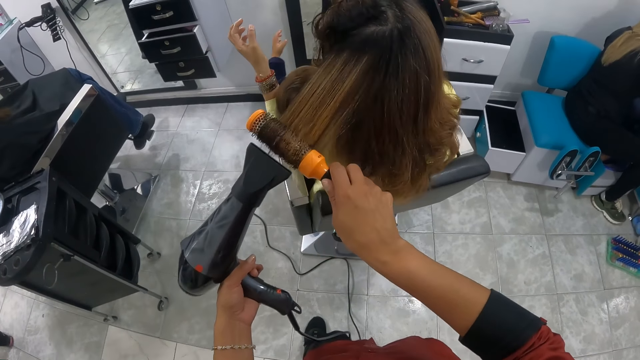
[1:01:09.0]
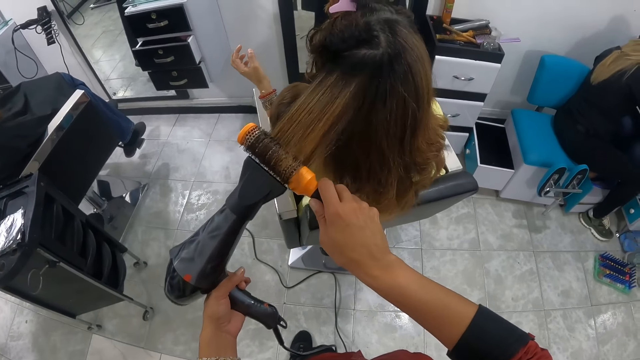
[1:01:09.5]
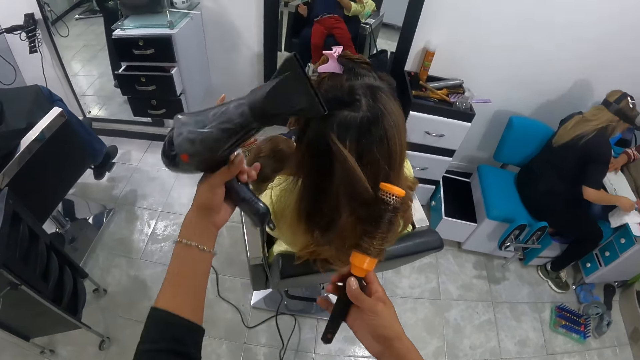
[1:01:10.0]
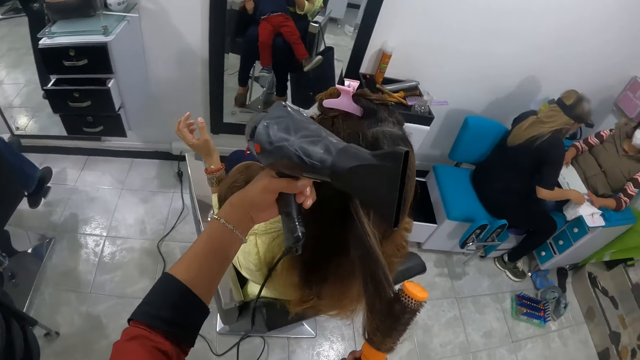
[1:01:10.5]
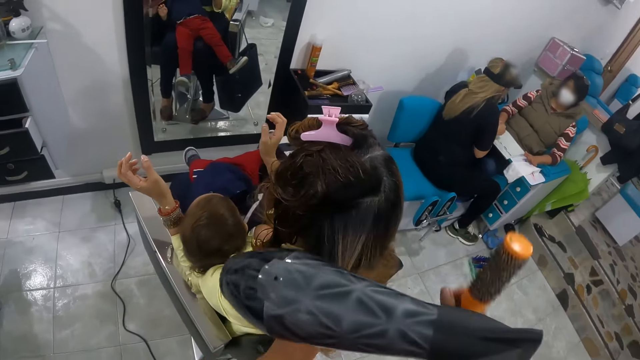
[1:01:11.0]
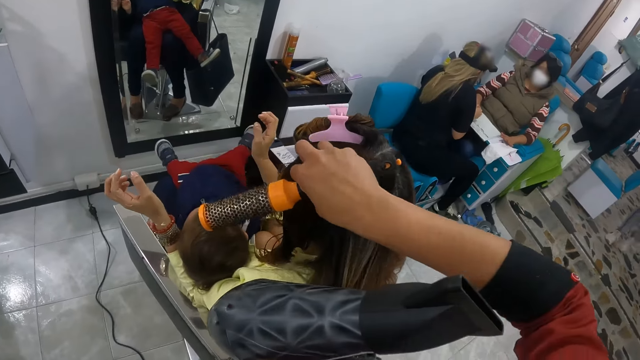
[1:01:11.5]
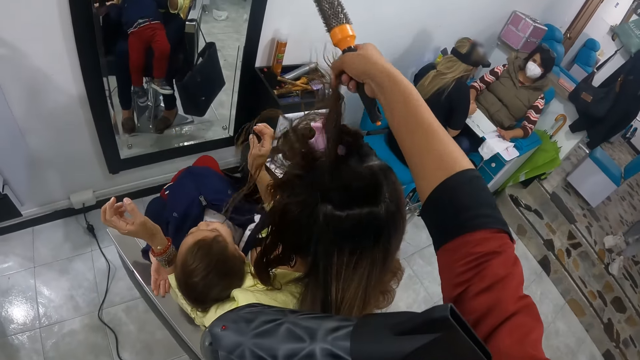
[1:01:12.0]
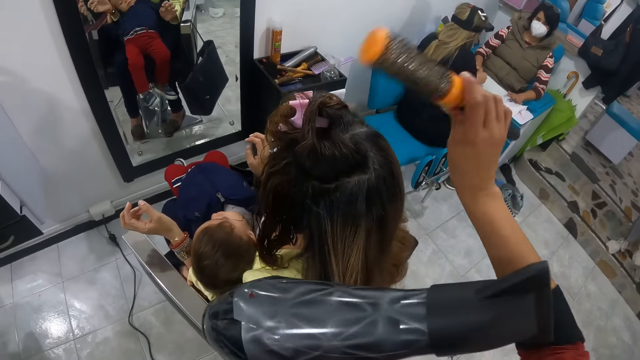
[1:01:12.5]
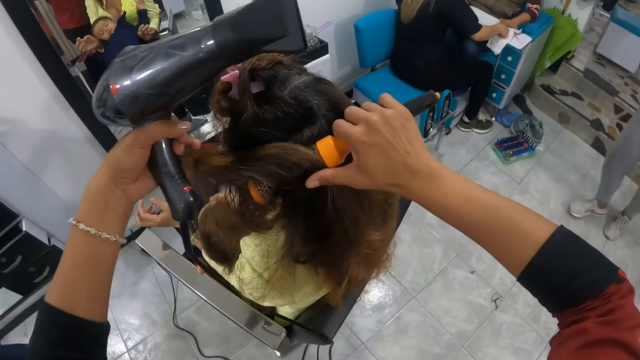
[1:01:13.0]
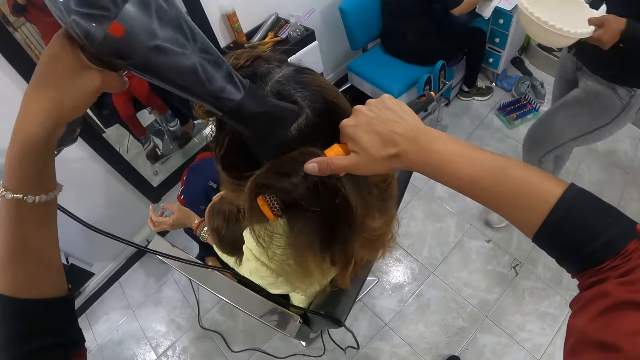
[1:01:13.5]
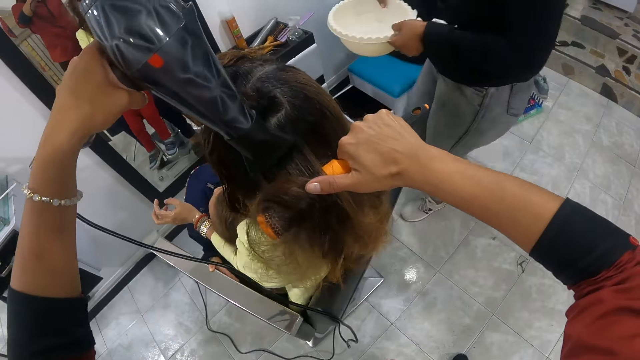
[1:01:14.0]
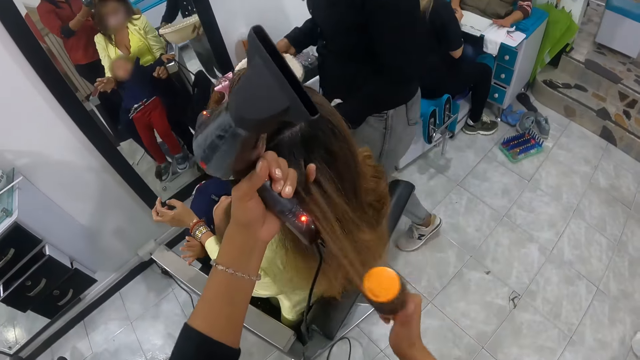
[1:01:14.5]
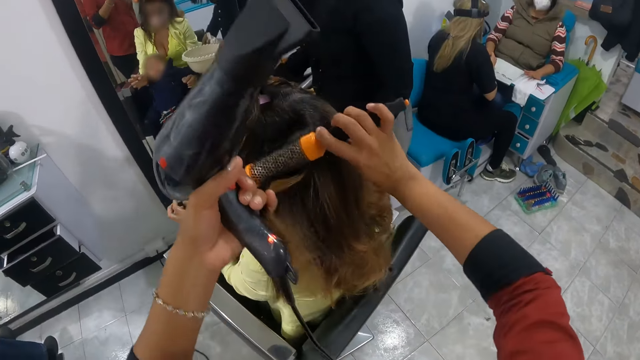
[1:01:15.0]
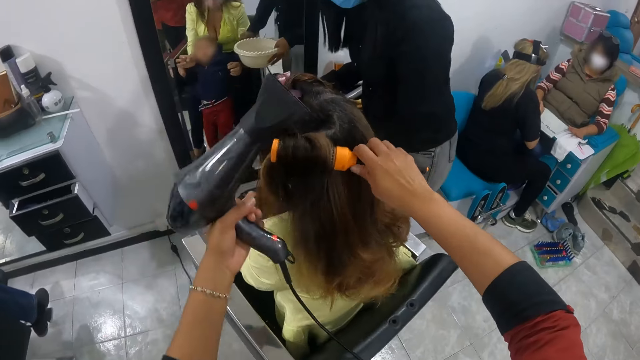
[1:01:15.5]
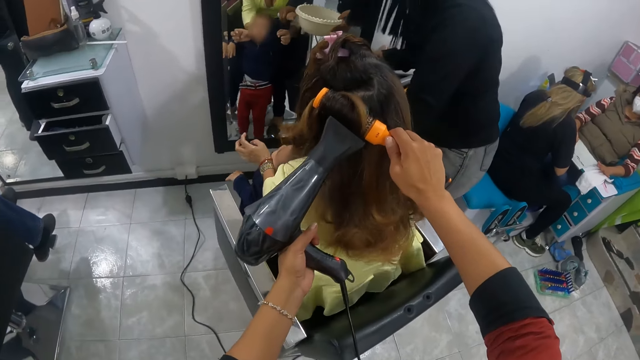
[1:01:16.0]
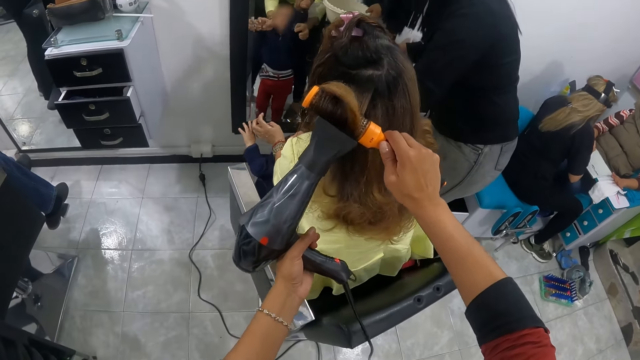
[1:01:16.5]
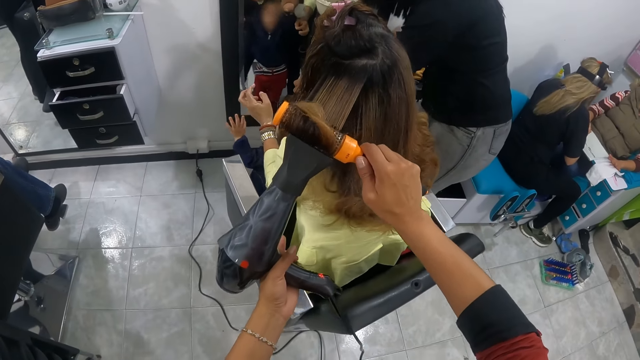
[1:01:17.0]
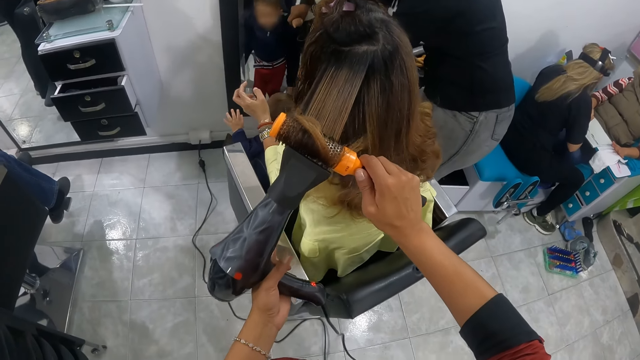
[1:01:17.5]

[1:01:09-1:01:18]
The camera wearer holds the hair of the woman with her left hand. She holds the hair of the woman with her right hand. She moves the hair. She places the hair of the woman with her left hand on the brush in her right hand. She dries the hair of the woman with the hair dryer in her left hand. A lady walks with a bowl of water. The camera wearer places the hair of the woman with her left hand on the brush in her right hand. She holds the hair. She dries the hair of the woman with the hair dryer in her left hand.

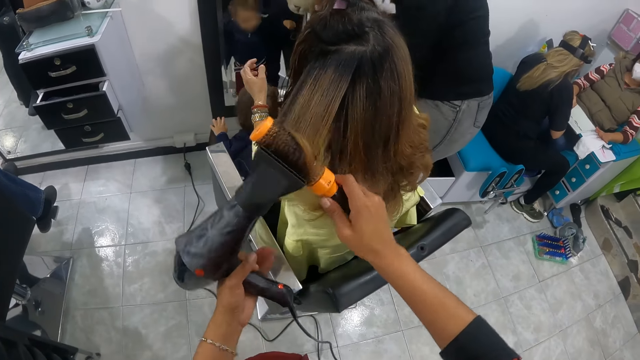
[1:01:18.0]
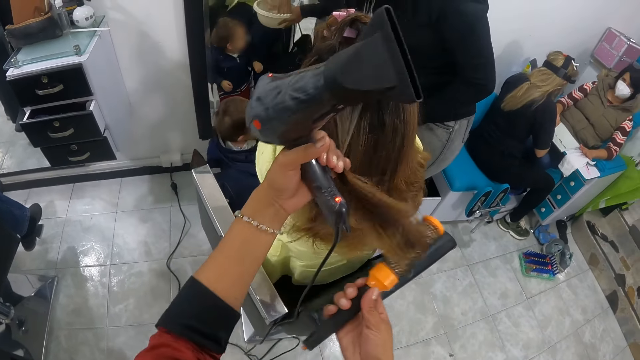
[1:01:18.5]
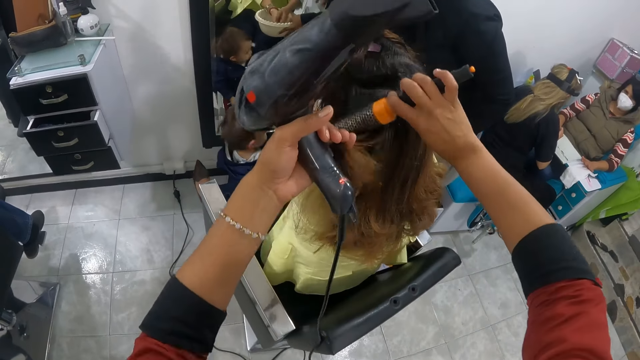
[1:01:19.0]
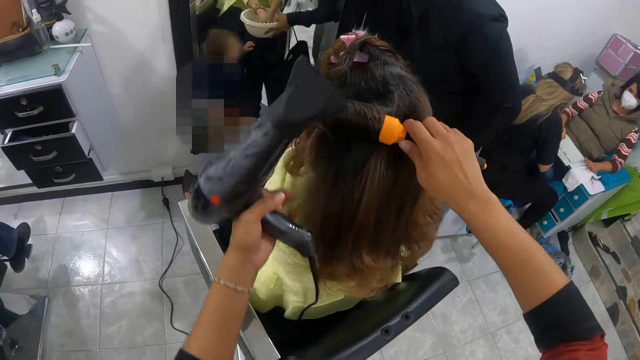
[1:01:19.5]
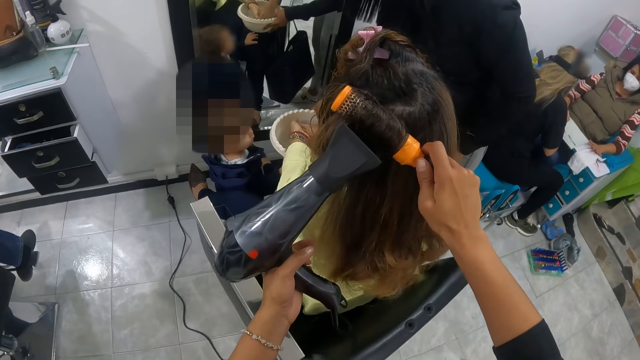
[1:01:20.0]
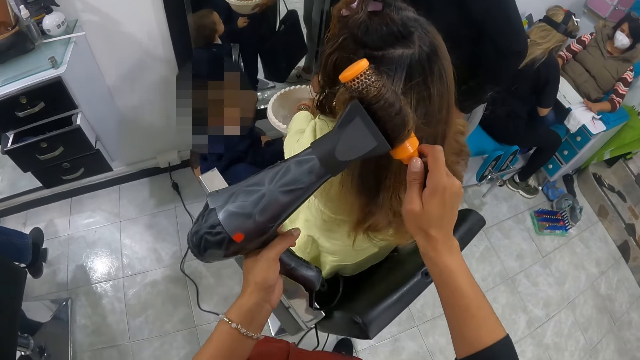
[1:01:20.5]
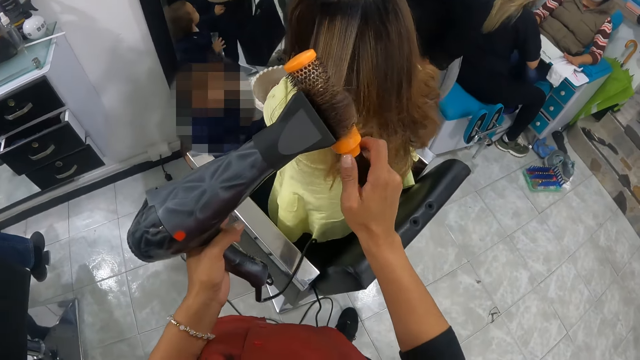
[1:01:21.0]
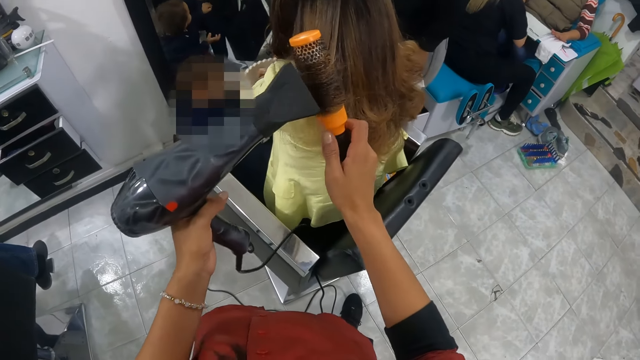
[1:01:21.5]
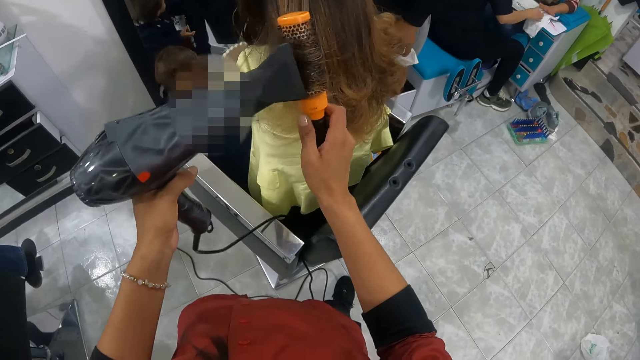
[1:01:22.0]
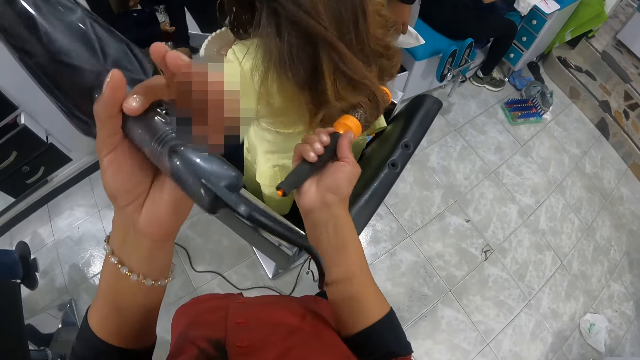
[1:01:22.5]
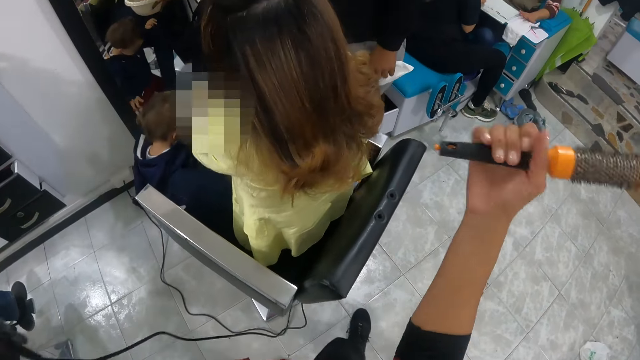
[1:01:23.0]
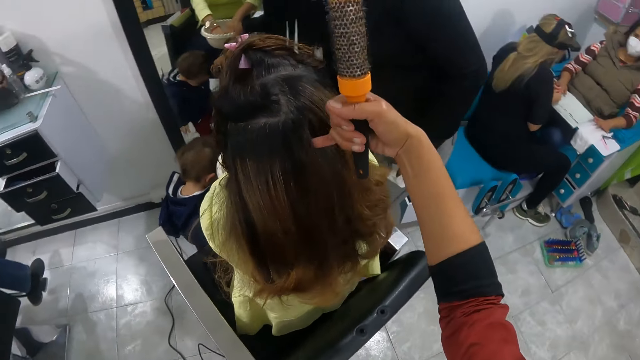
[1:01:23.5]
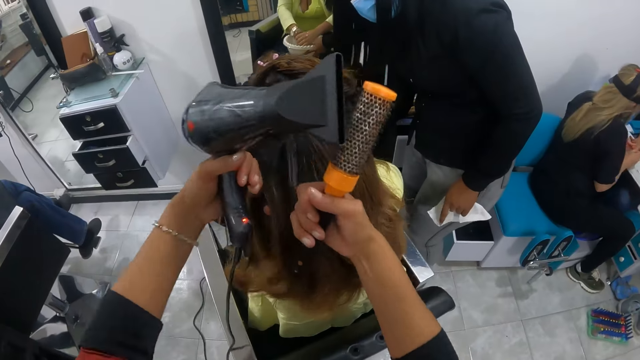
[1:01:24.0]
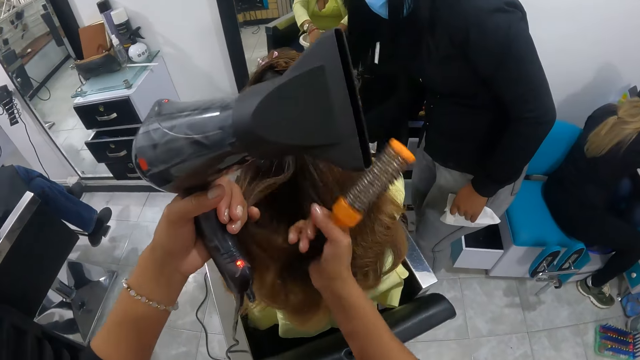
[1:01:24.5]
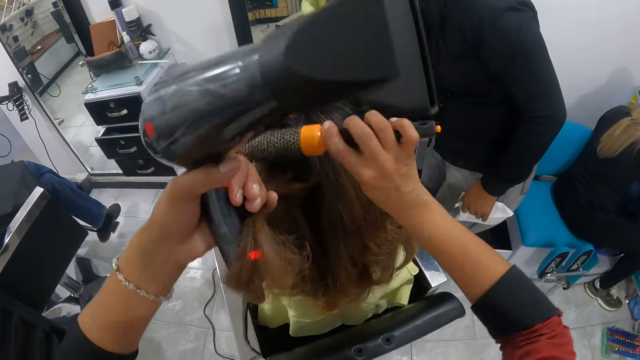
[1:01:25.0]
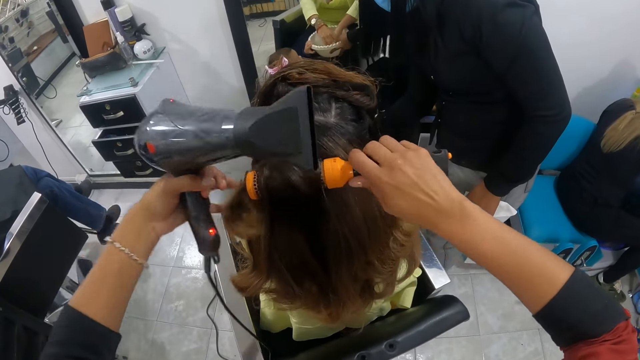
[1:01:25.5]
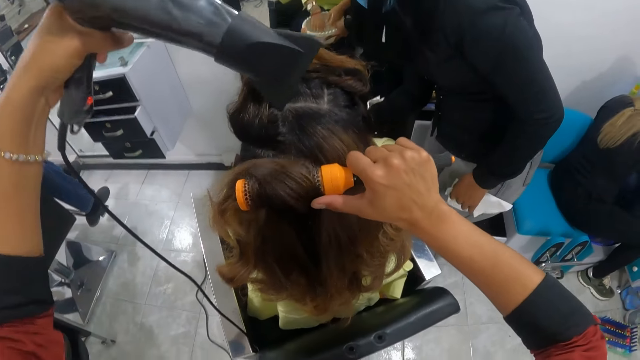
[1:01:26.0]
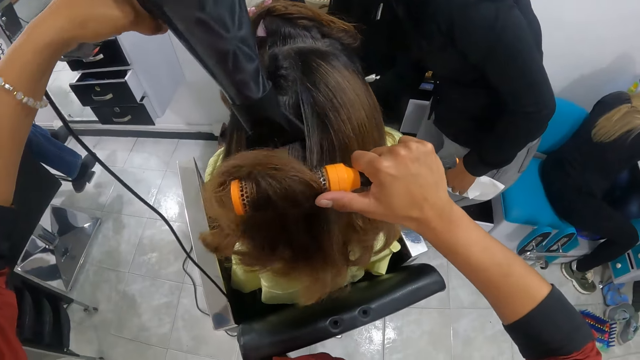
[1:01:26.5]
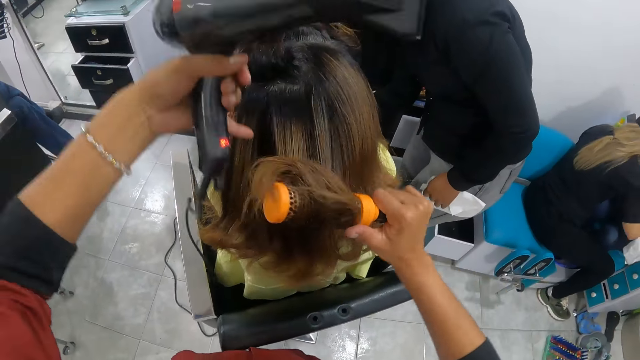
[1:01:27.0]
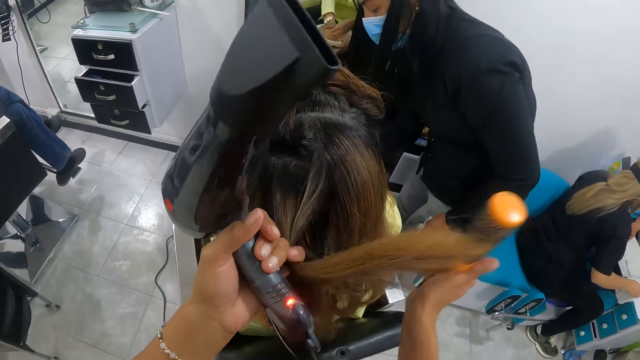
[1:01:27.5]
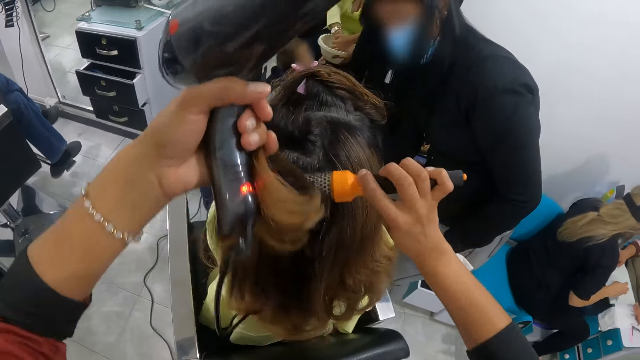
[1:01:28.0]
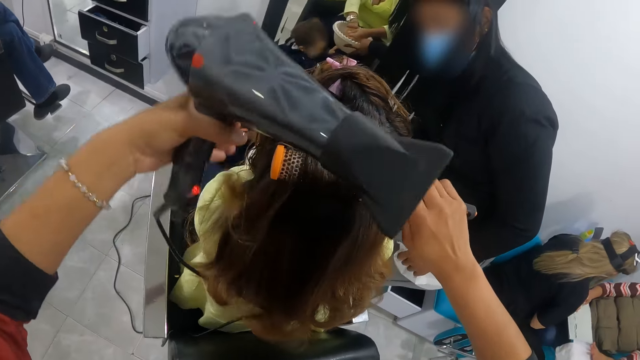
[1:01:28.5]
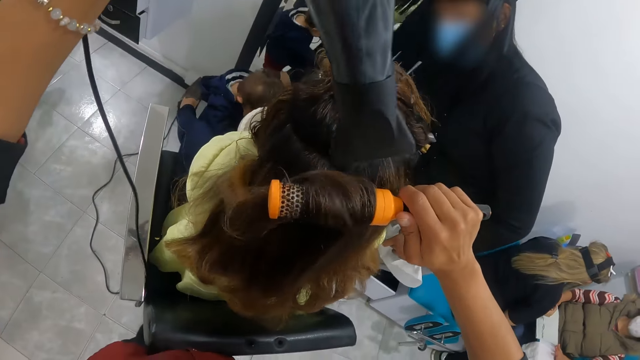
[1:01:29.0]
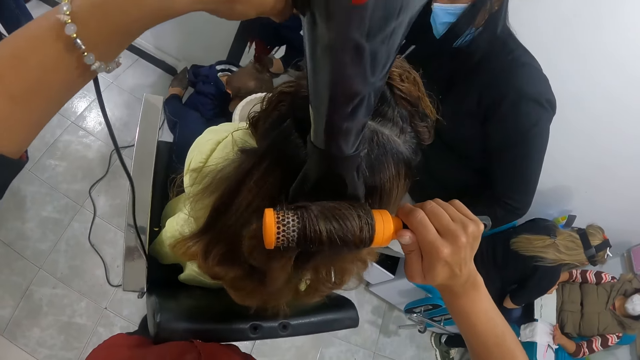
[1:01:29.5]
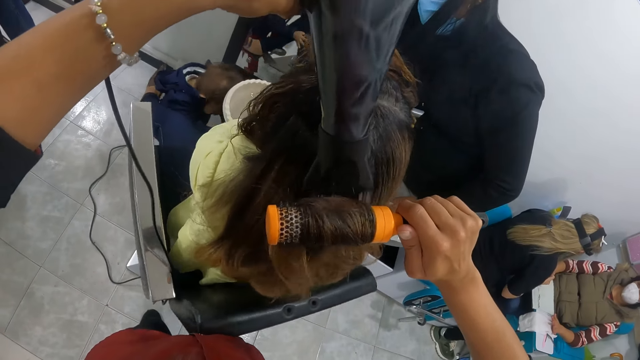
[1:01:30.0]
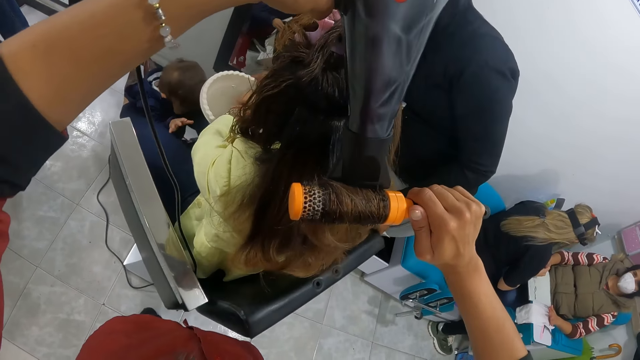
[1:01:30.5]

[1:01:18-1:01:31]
The camera wearer holds the hair. She places the hair of the woman with her left hand on the brush in her right hand. She dries the hair of the woman with the hair dryer or blow dry machine in her left hand. She releases both the machine and the comb from the hair. She holds the hair of the woman with her right hand. She holds the hair of the woman with her left hand. She touches the hair of the woman with her right hand. She places the hair of the woman with her left hand on the brush in her right hand. She dries the hair of the woman with the hair dryer in her left hand. She places the hair of the woman with her left hand on the brush in her right hand. She holds the hair. She dries the hair of the woman with the hair dryer in her left hand.
